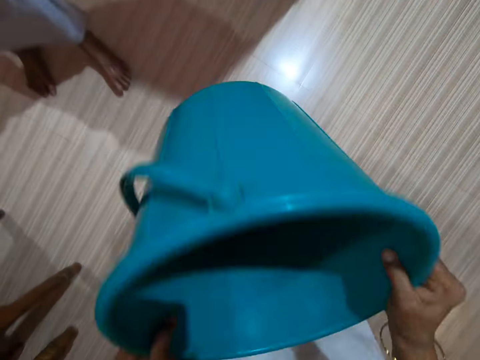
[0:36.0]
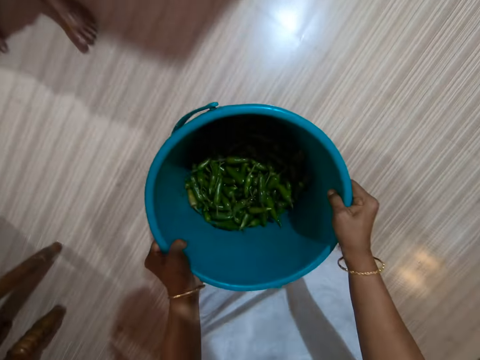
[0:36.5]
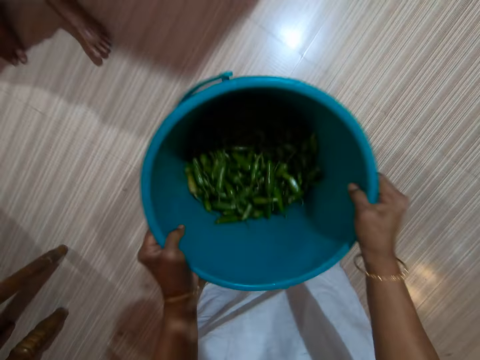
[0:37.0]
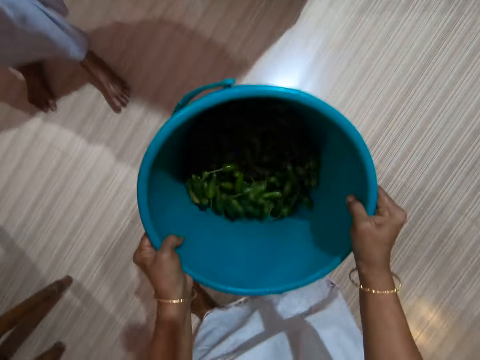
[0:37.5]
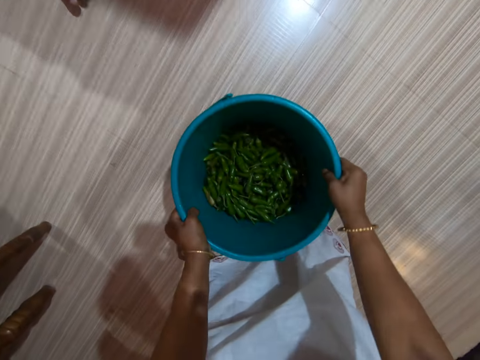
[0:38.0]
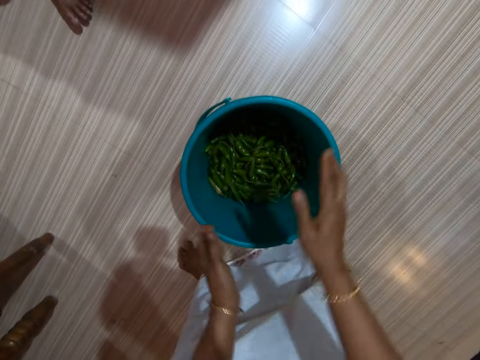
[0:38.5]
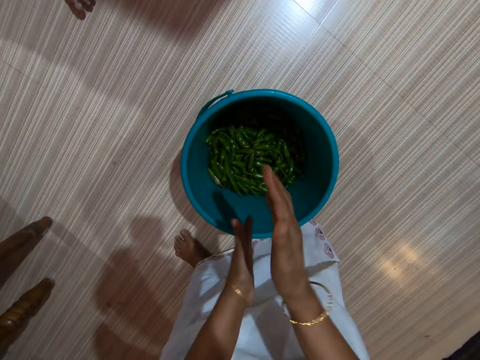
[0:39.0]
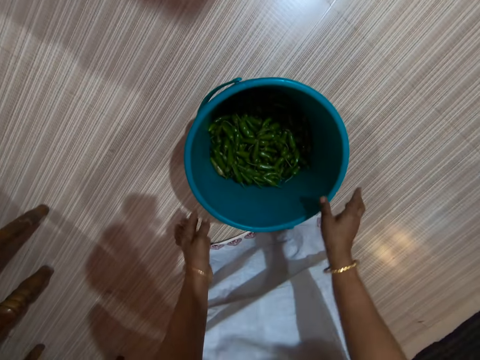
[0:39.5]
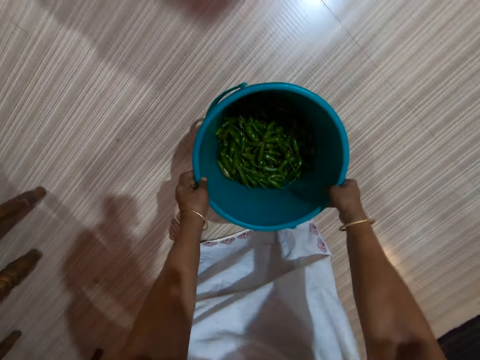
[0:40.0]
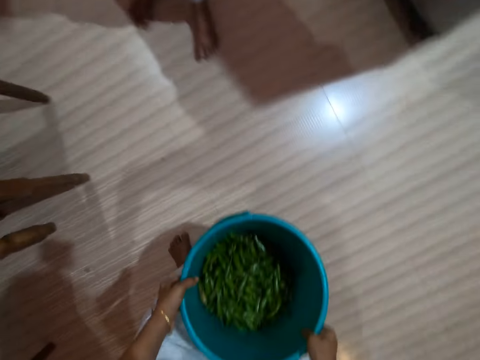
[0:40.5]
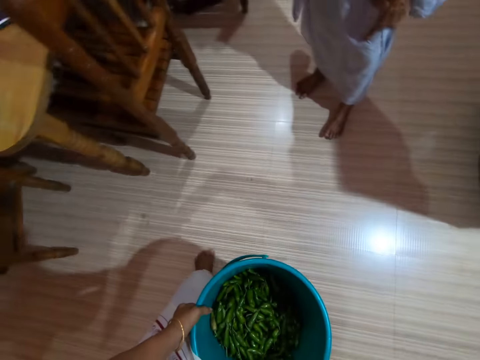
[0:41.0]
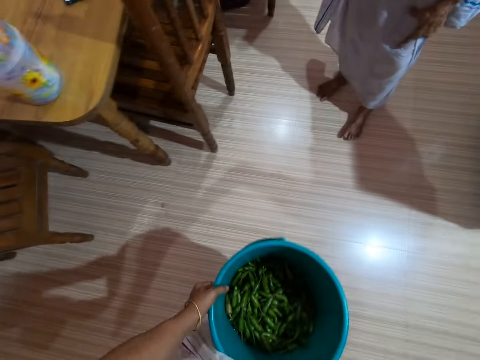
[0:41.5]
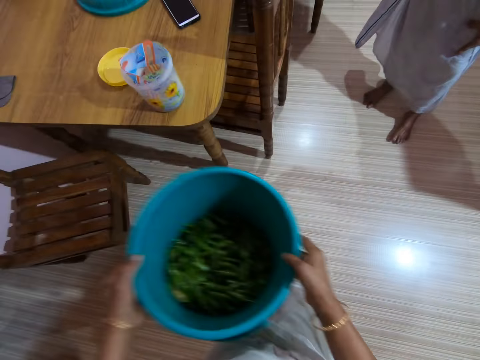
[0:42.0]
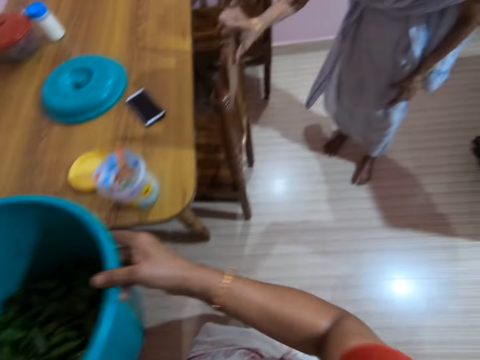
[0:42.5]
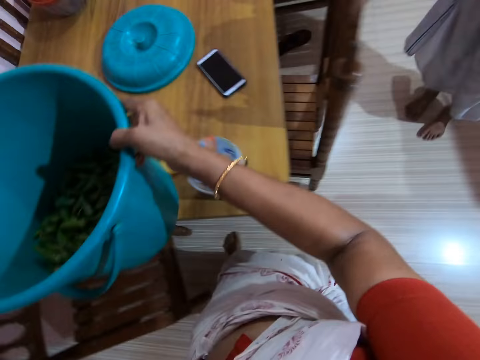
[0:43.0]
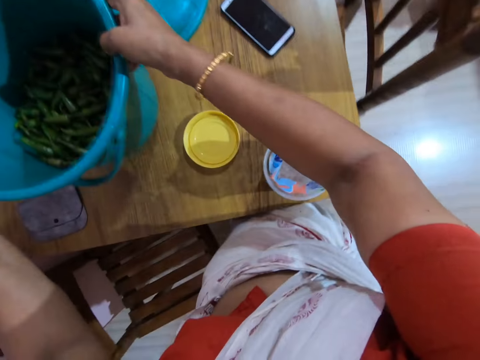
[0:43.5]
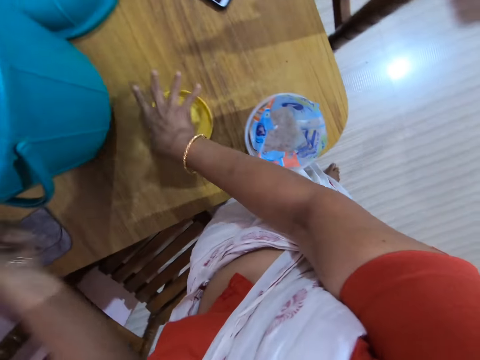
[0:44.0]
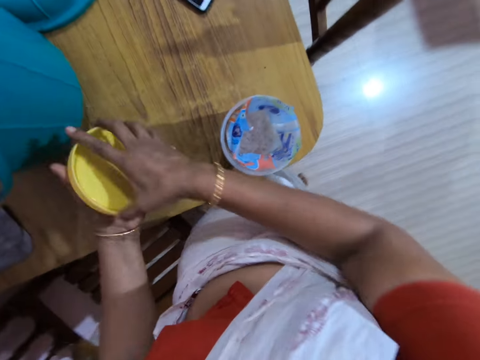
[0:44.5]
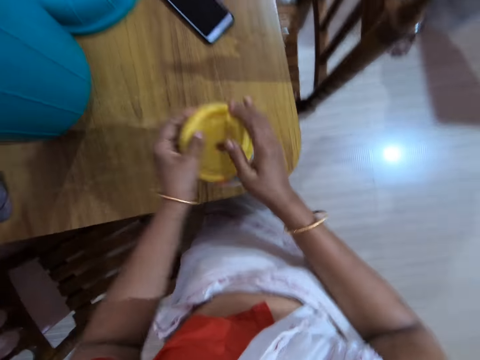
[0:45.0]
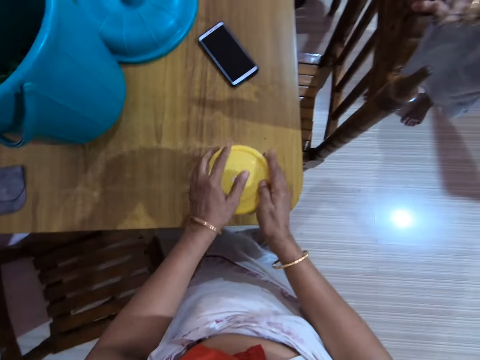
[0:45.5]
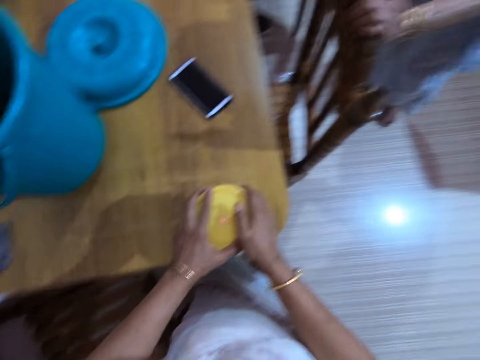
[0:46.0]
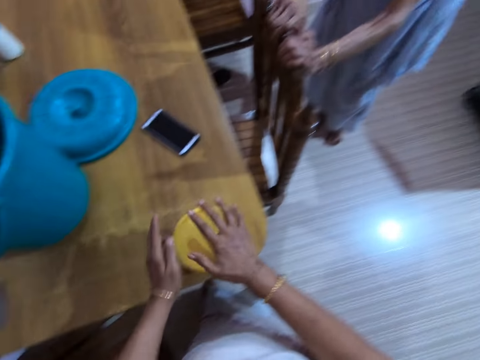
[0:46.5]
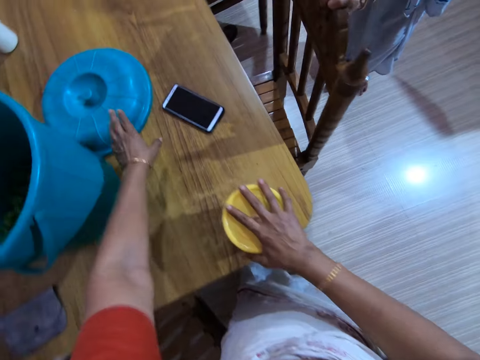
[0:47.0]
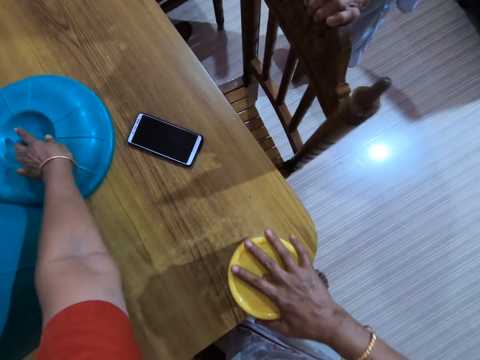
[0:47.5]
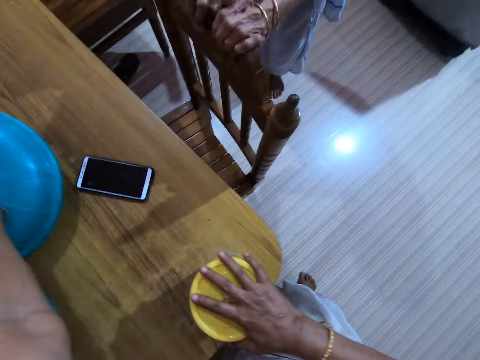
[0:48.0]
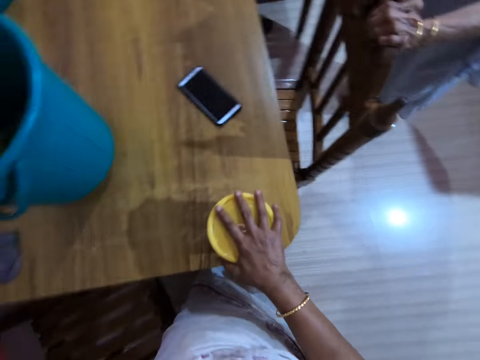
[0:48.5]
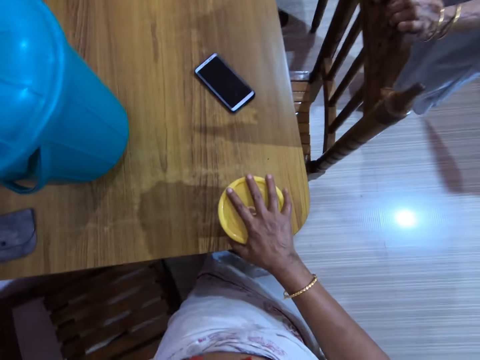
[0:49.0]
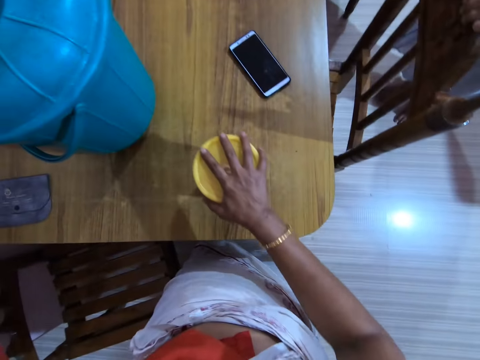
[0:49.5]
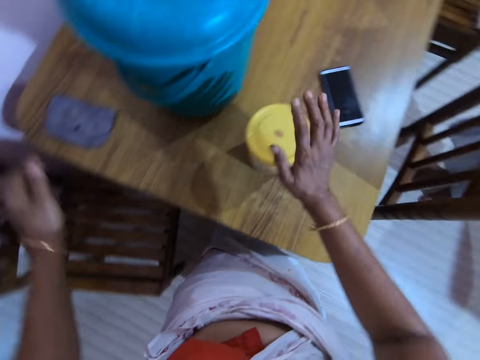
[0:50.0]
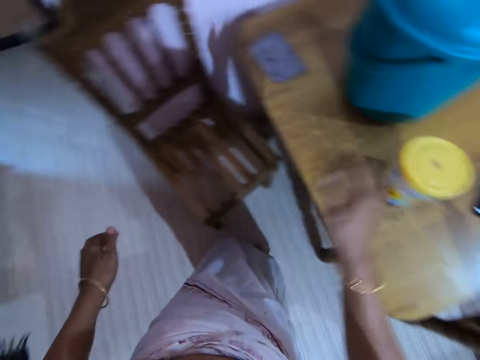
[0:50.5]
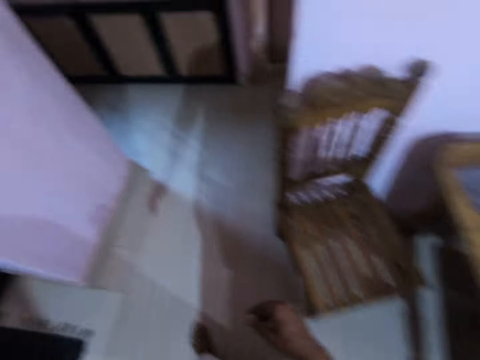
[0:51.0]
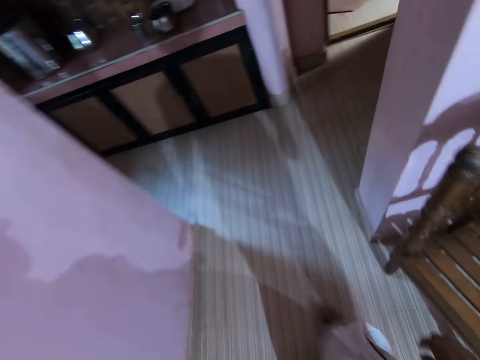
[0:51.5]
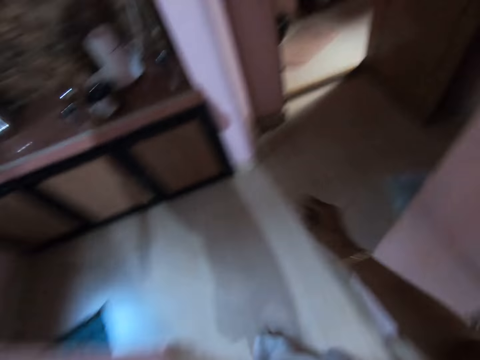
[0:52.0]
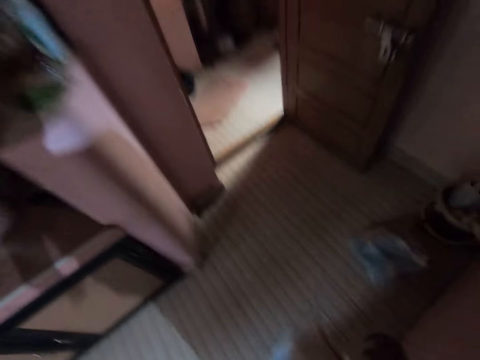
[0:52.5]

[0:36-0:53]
The camera wearer drops the bucket on the floor. She wipes her hands. She claps salt off her hands. She picks up the bucket from the floor. She walks inside a room. A person holds the chair. The camera wearer places the bucket on the table. She picks up a yellow plastic lid from the table. She caps a clear plastic bucket with the yellow plastic lid. She picks up a blue lid from the table. She adjusts the clear plastic bucket on the table and caps the bucket with the blue lid. She taps the yellow lid. She walks inside a house.

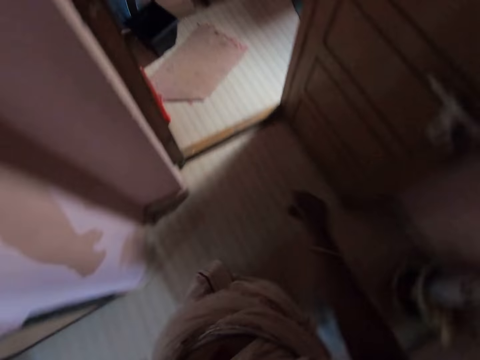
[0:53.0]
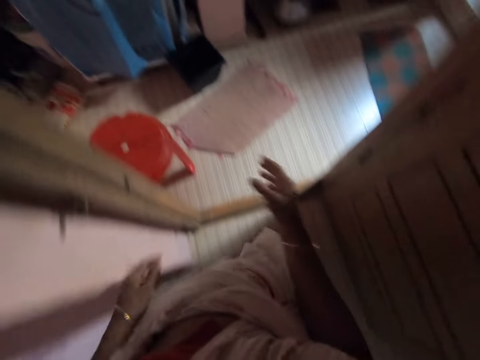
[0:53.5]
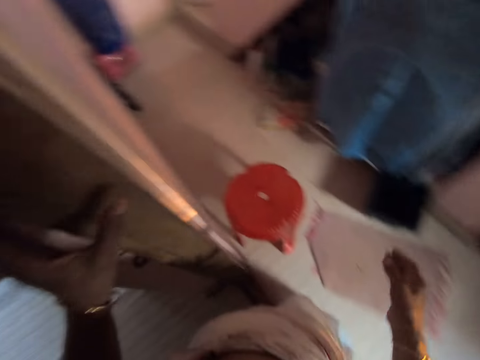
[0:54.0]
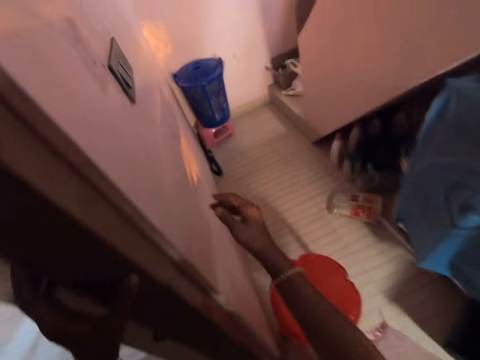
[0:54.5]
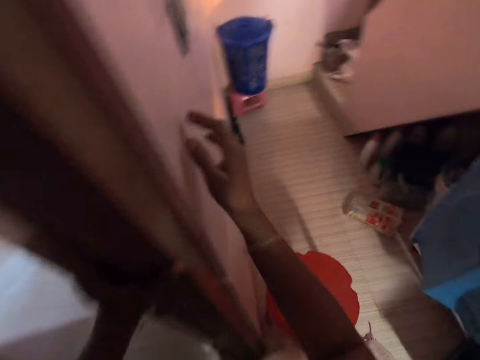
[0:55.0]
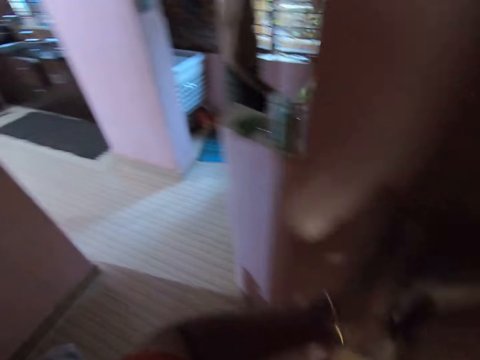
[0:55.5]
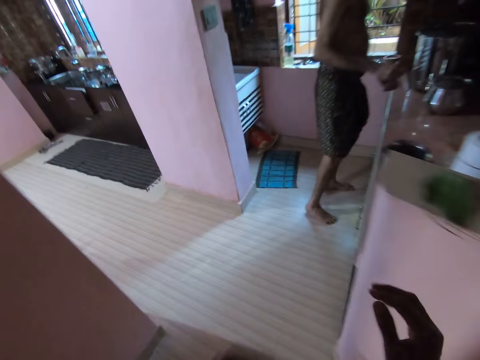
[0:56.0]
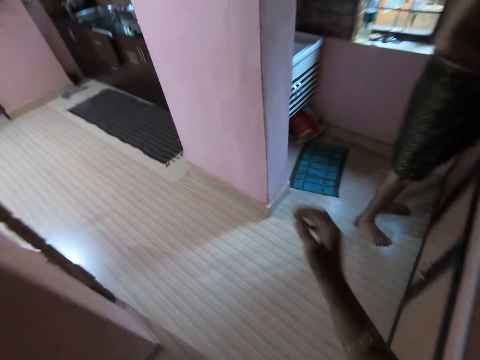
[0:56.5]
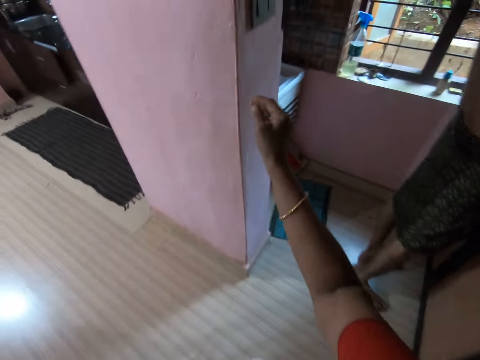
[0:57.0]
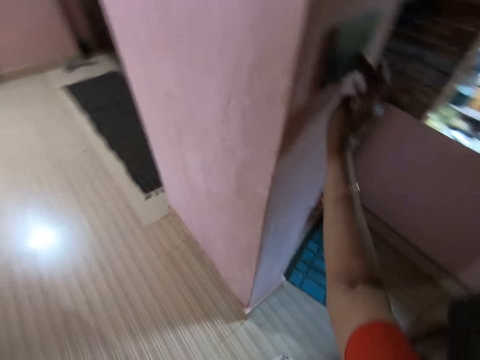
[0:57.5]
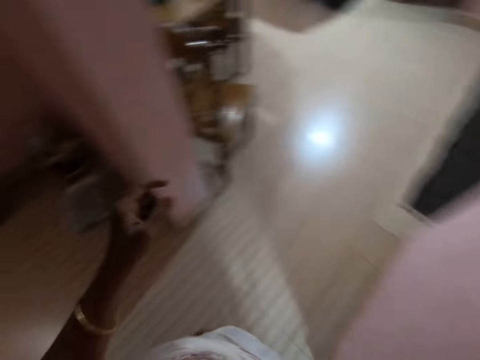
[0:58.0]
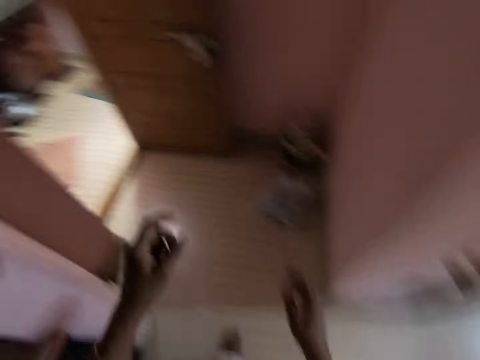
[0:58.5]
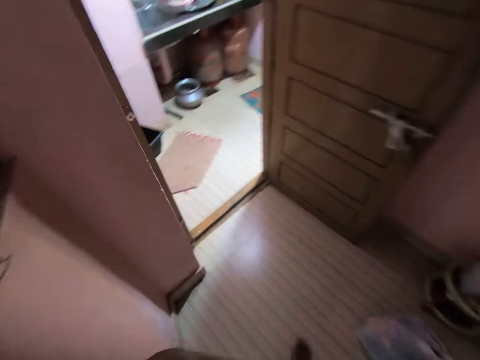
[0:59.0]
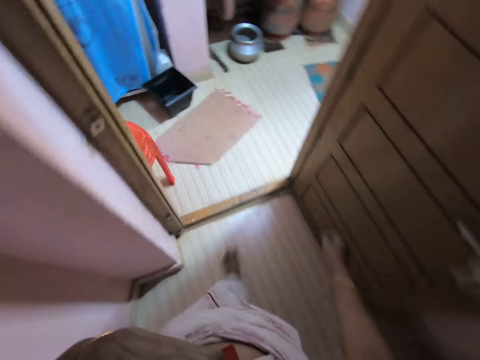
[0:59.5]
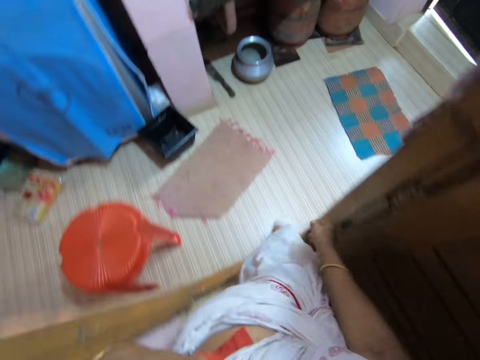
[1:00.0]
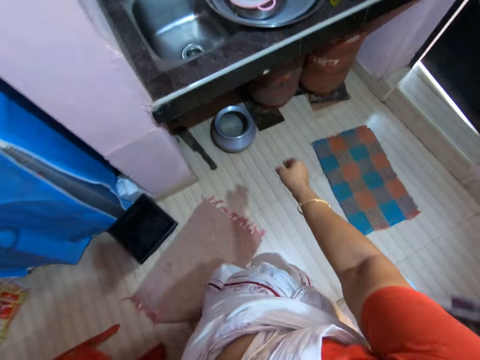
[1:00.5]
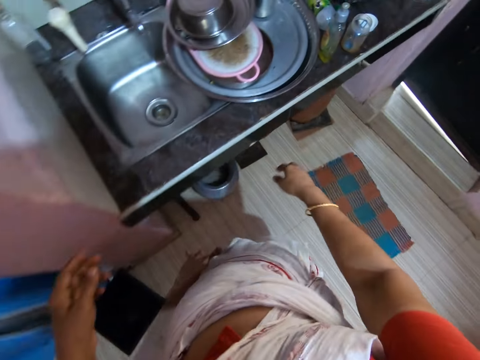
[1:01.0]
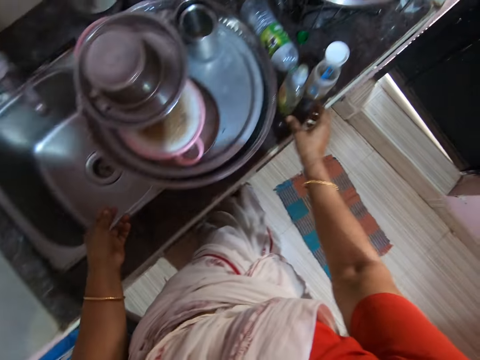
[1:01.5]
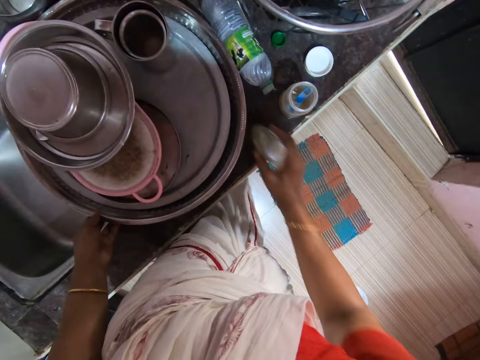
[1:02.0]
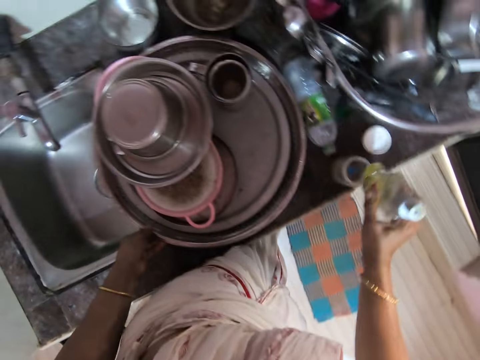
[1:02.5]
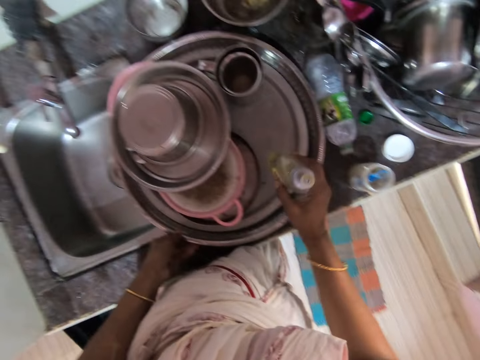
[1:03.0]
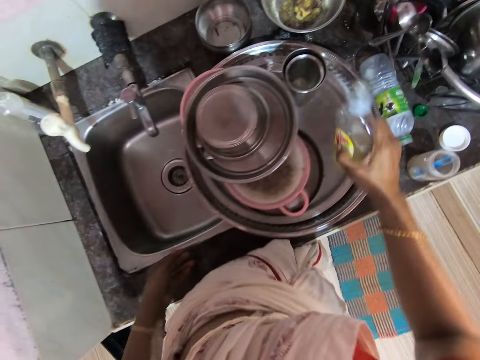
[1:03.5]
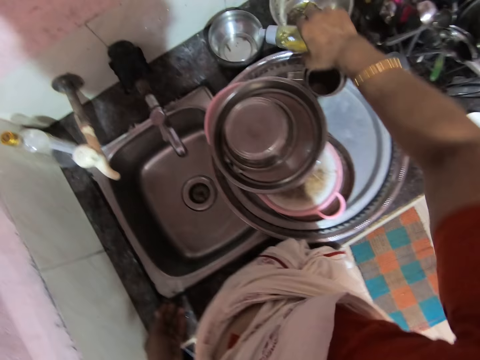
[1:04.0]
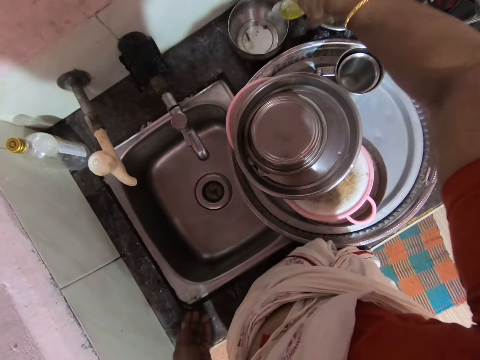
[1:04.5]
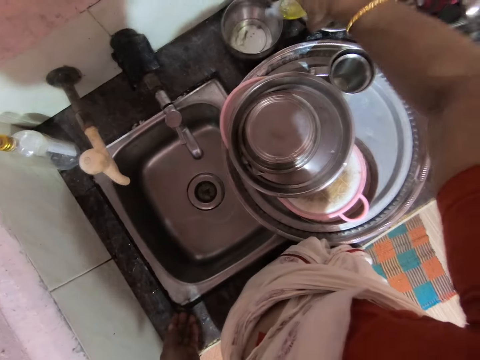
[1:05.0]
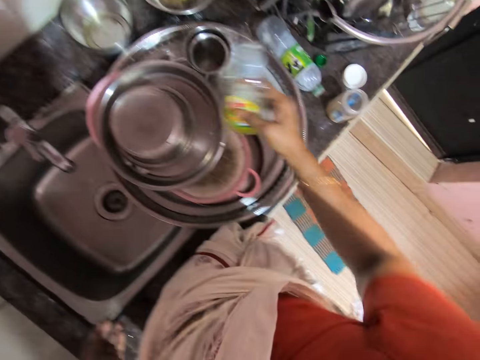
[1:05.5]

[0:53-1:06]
The camera wearer holds the door post. She stands in a corridor. She reaches out her hand to a light switch on a wall. She walks inside a house. She turns on the lights. She flips off the light switch. She walks inside the house. She stands in a kitchen. She picks up a soap dispenser or bottle of oil. She pours soap from the soap dispenser into a metal dish or pot.
